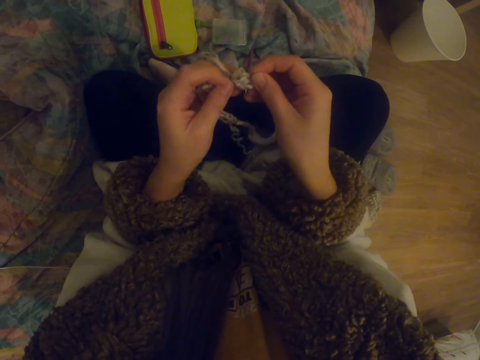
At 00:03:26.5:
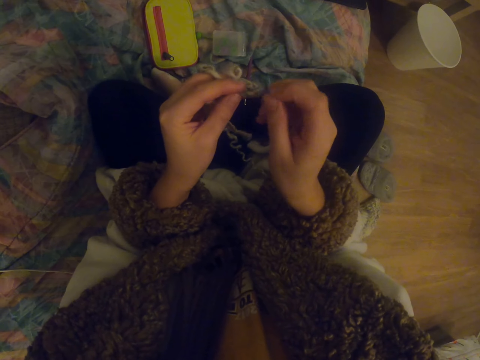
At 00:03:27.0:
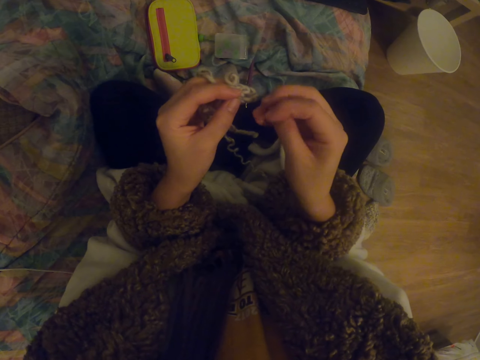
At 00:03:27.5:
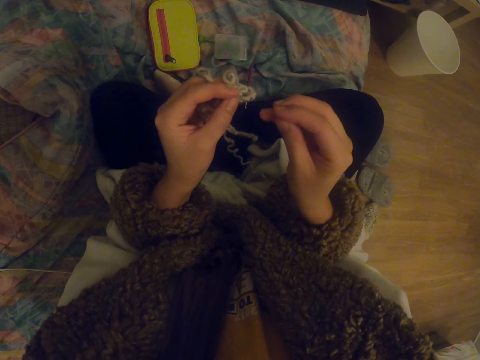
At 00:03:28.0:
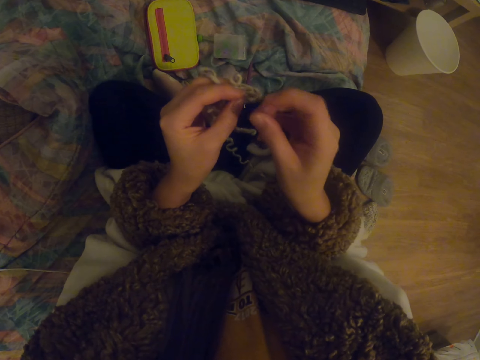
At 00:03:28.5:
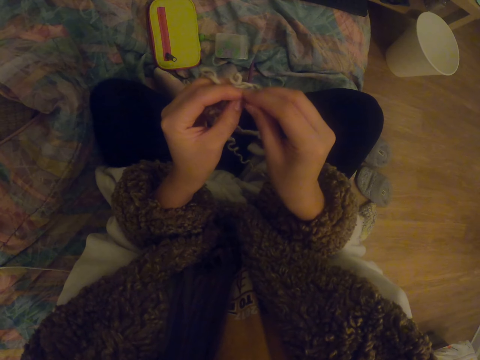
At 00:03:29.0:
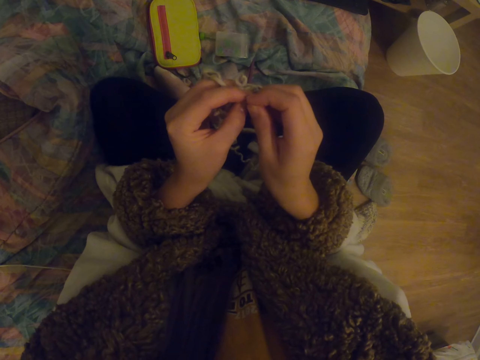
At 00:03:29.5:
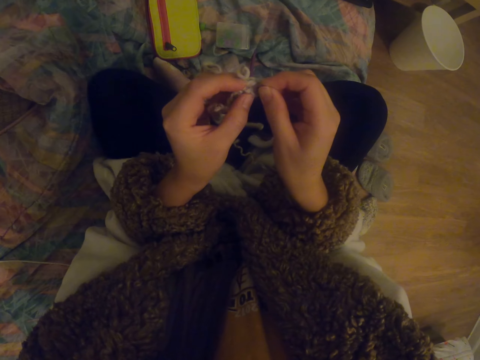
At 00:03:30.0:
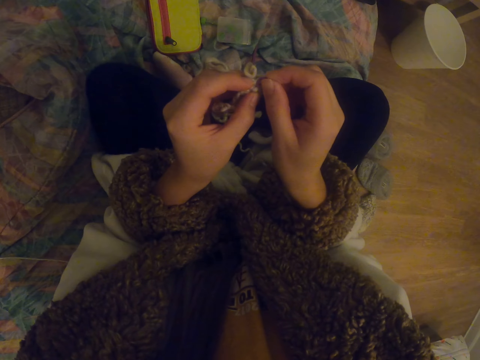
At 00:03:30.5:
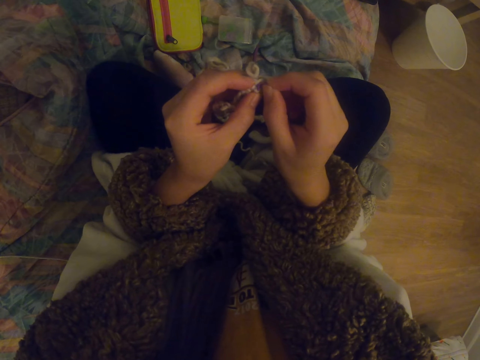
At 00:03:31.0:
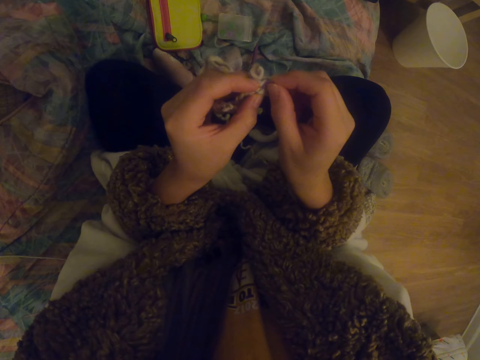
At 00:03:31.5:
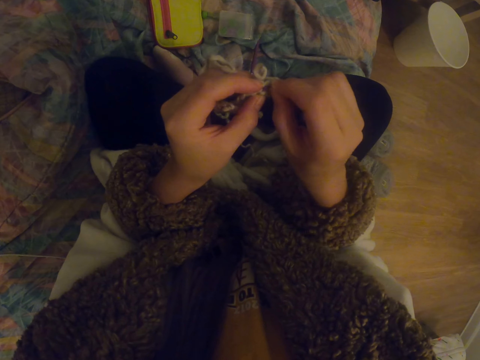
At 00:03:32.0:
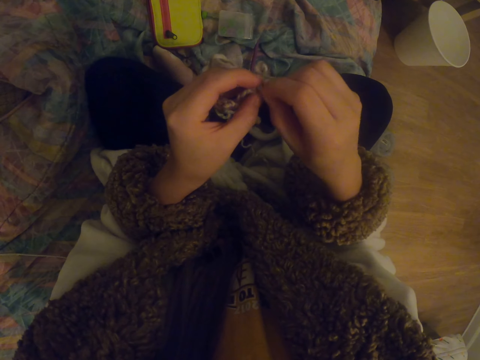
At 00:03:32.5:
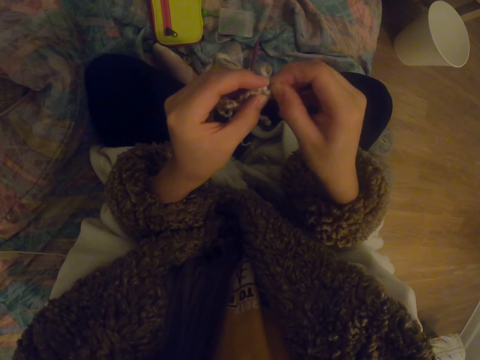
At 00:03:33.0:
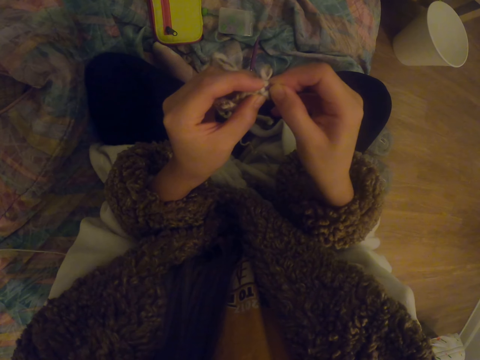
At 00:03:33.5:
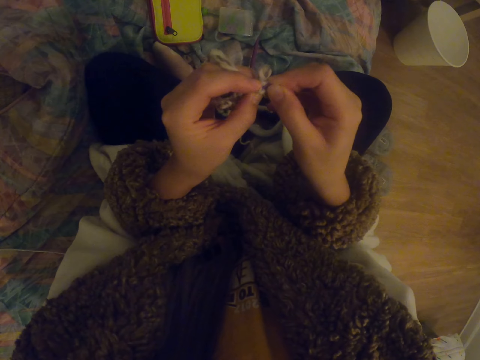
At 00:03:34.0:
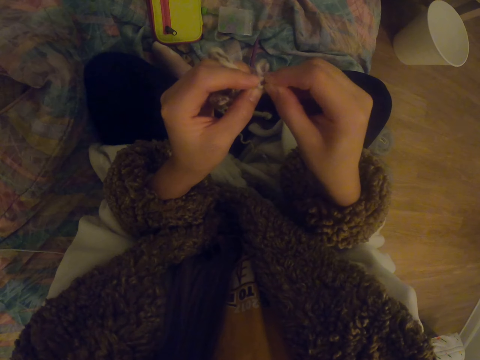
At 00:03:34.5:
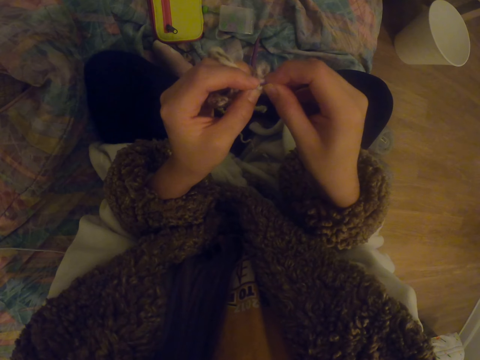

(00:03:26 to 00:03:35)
The camera wearer stares at the garment. They fix something on the garment.

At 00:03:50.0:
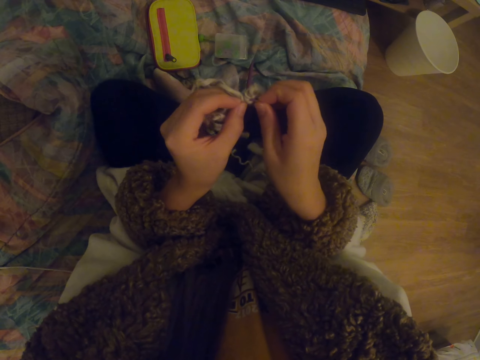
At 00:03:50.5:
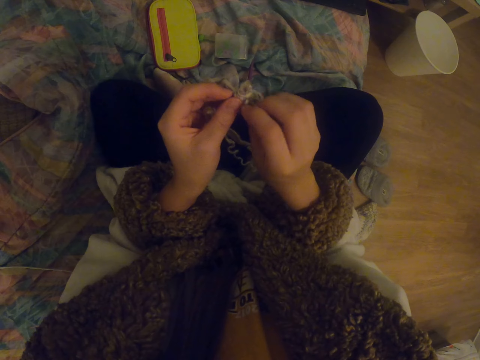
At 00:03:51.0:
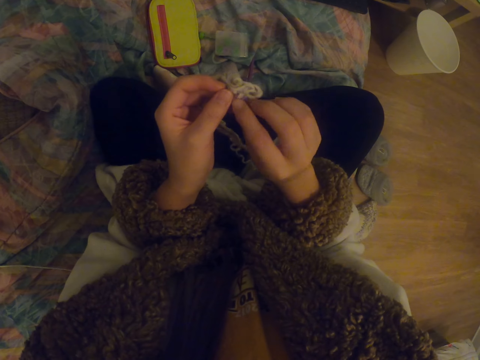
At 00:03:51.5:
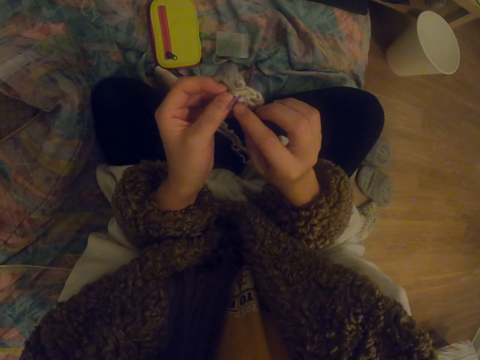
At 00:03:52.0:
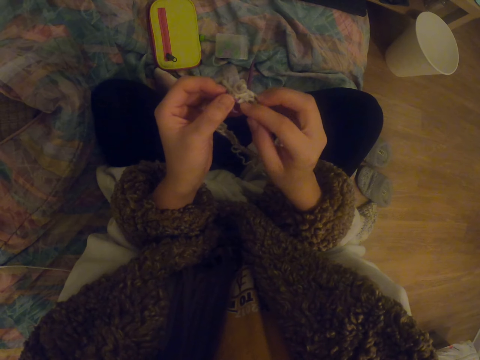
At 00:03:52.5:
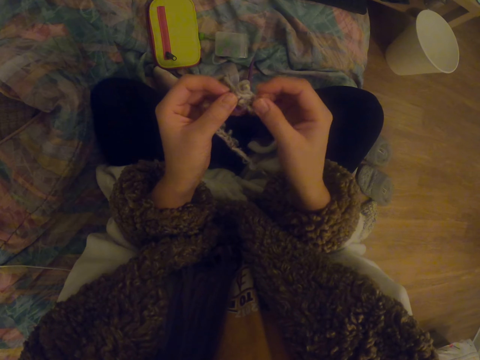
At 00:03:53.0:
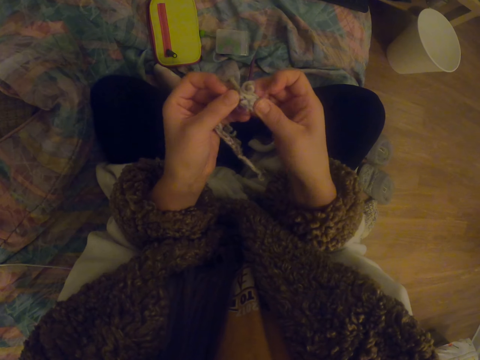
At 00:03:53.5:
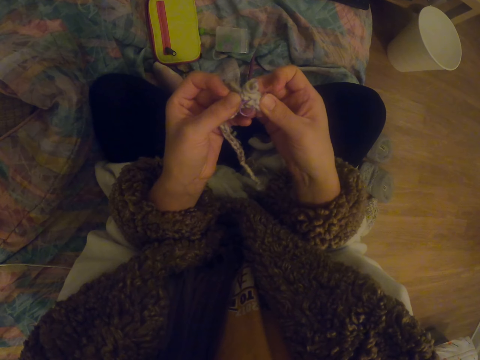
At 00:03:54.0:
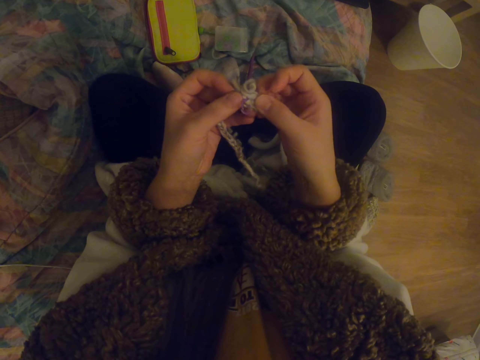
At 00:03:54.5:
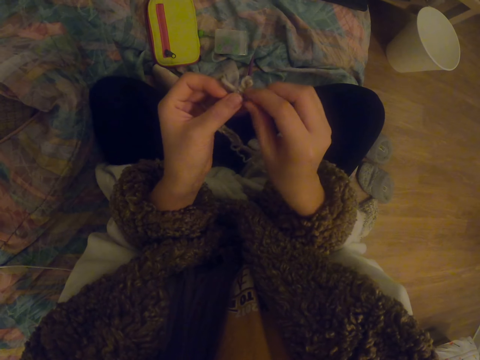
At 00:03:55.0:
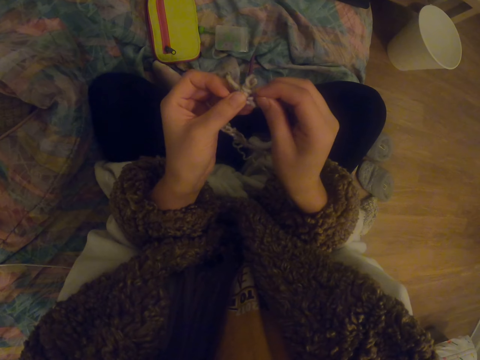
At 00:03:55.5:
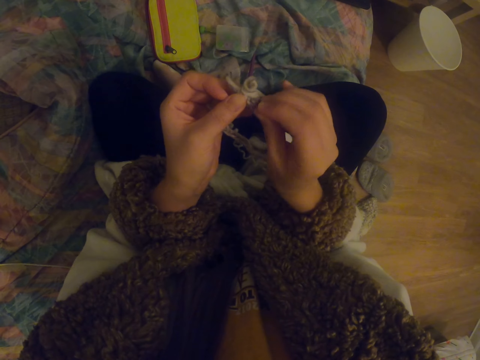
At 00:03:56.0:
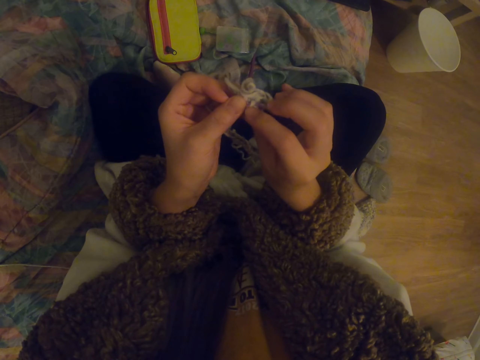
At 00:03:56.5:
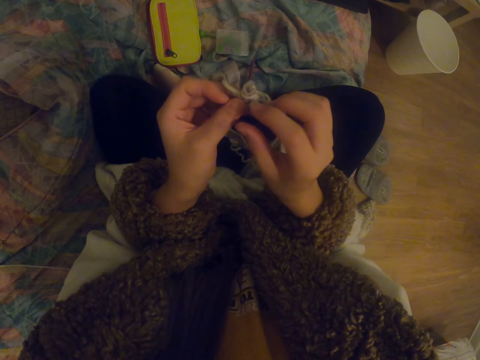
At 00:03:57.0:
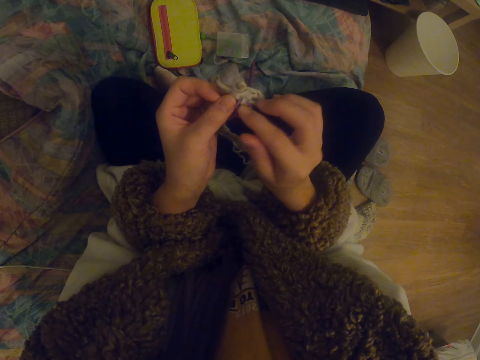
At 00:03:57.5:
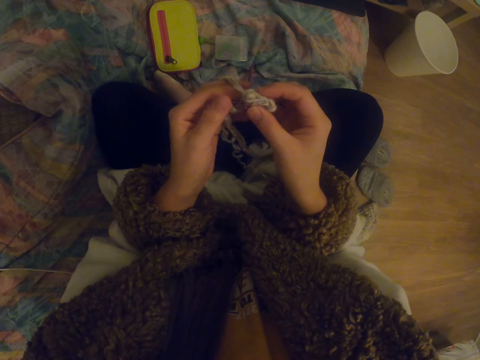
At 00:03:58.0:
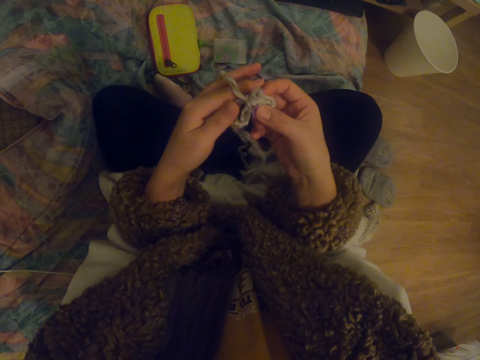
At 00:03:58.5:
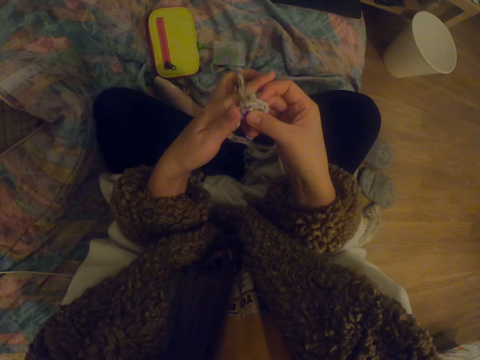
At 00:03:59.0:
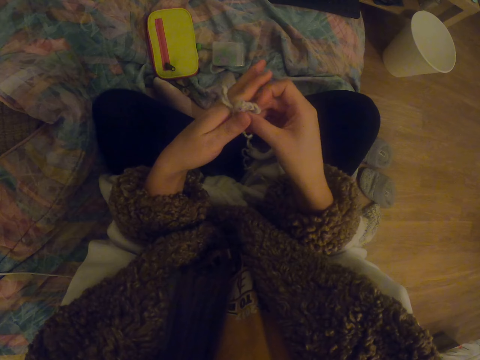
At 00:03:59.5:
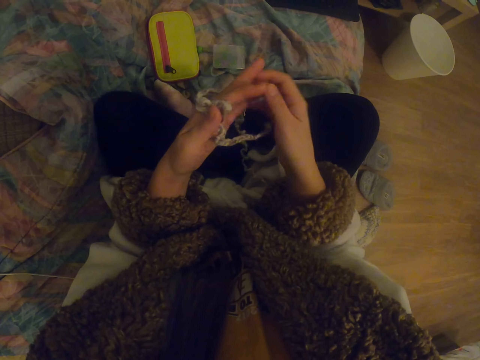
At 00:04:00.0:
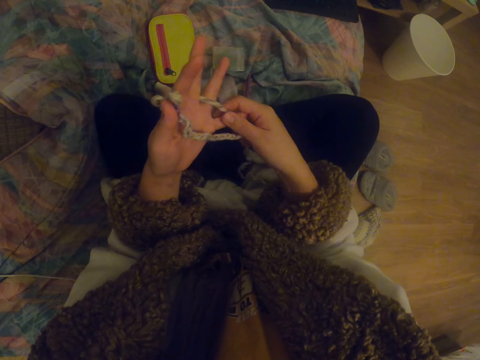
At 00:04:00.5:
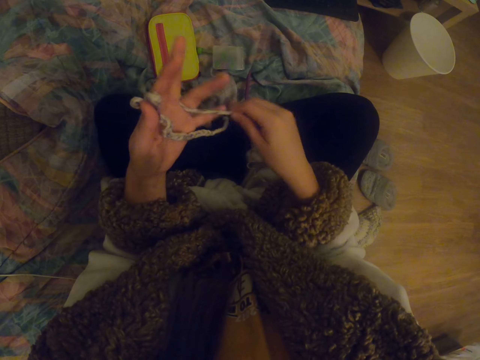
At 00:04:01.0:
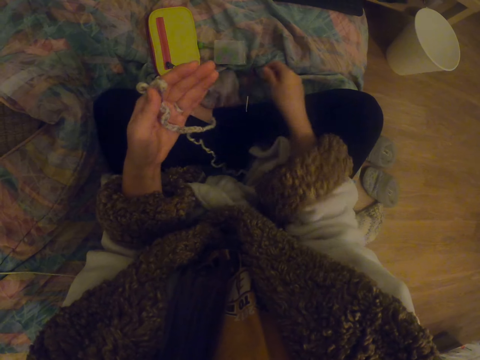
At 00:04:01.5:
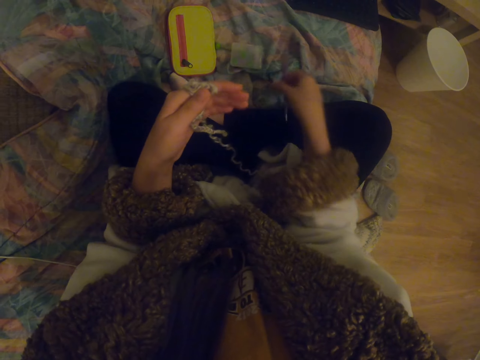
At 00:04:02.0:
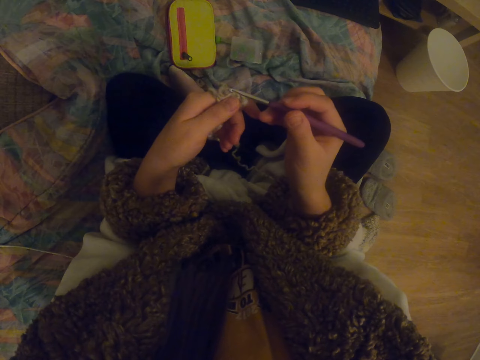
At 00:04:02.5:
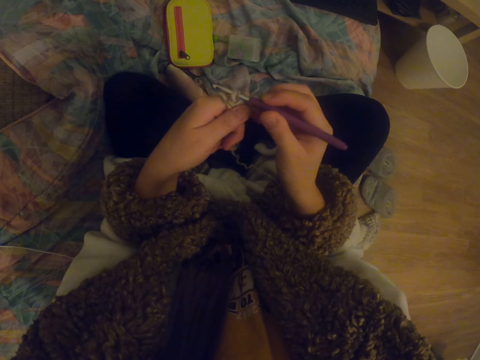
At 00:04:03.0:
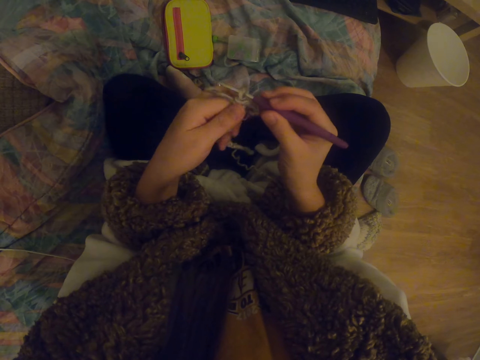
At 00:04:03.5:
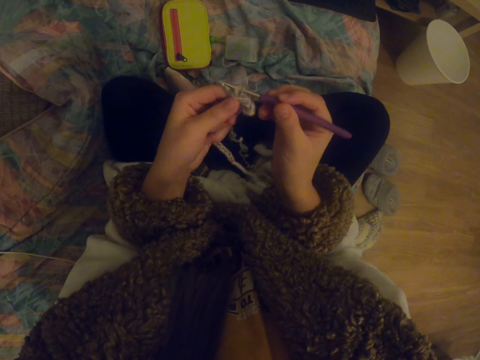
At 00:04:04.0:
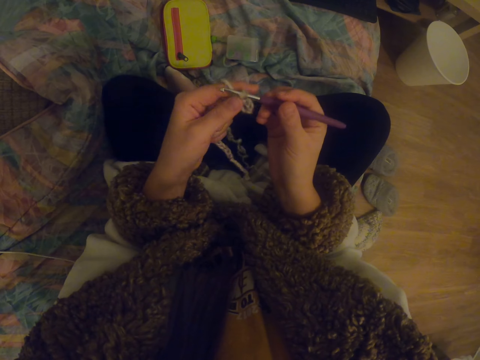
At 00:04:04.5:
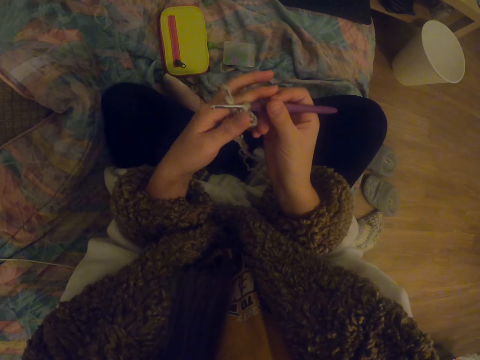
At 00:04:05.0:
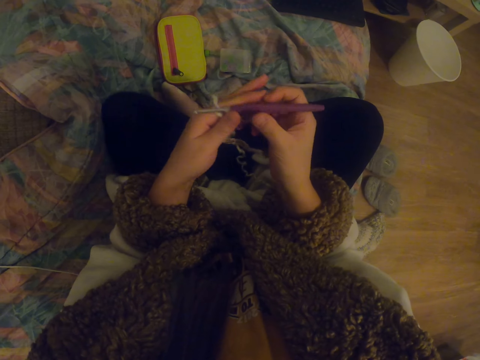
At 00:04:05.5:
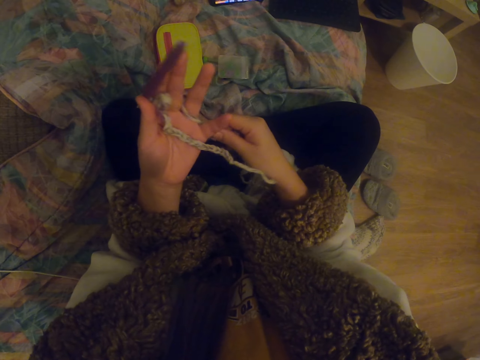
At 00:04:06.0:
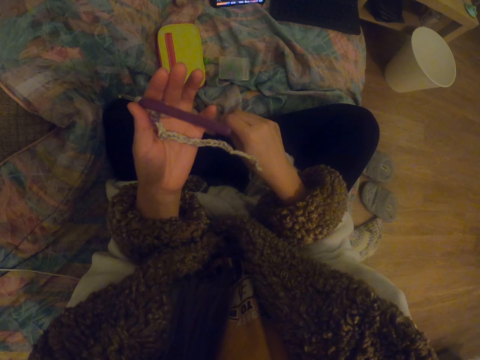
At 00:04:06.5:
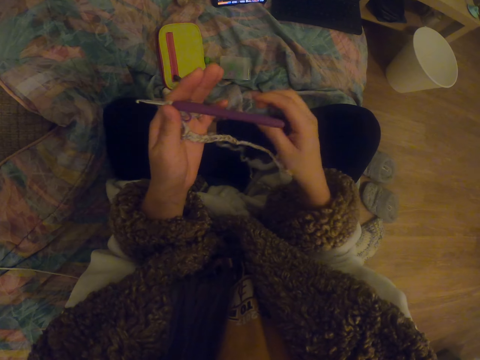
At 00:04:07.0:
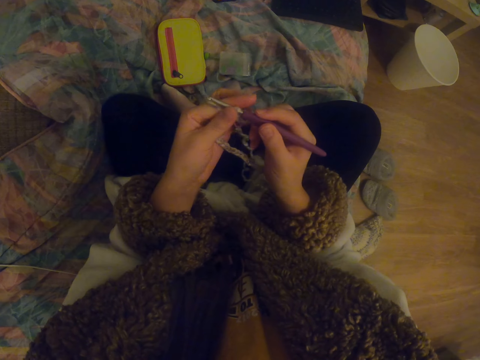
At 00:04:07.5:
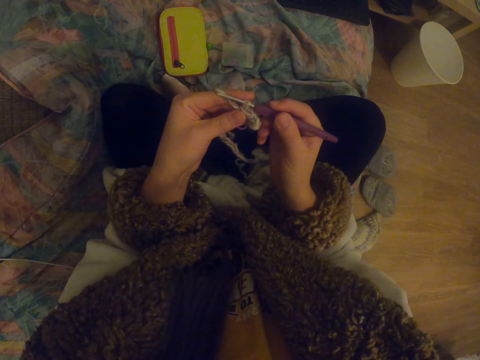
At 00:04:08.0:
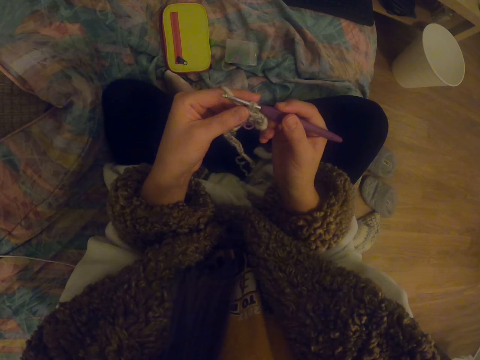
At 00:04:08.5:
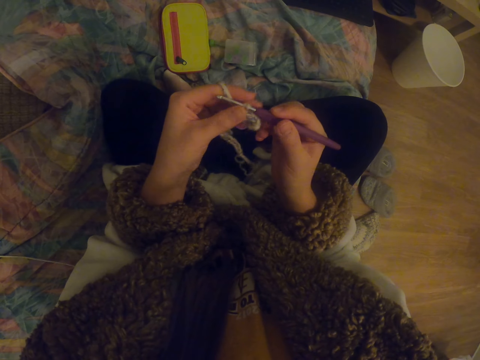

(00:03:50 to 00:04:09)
The camera wearer touches the crochet with both hands. They swing the right hand. They stretch the garment. They pull the thread with the right hand. They pick up a crochet hook with the right hand. They put the crochet hook in the crochet. They stretch the garment. They pull the thread with the right hand. They hold the crochet hook with the right hand.
